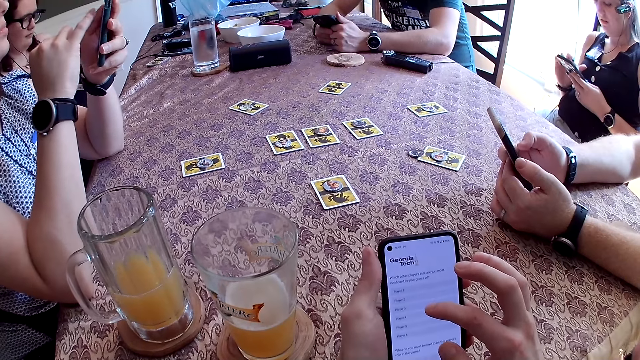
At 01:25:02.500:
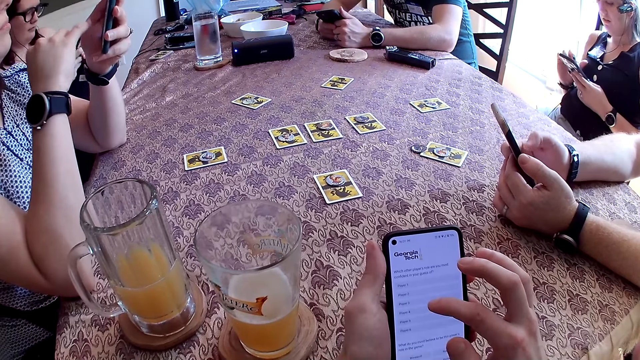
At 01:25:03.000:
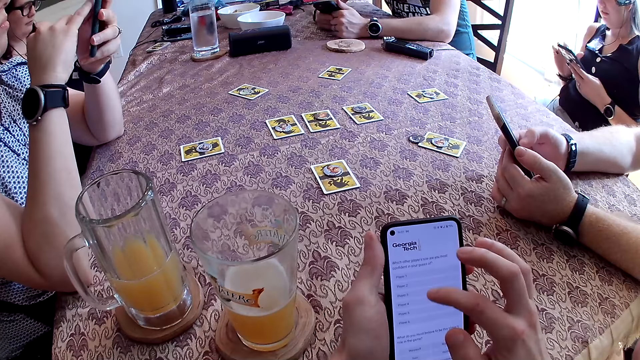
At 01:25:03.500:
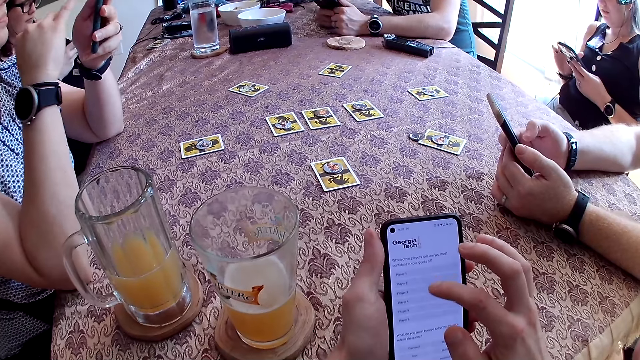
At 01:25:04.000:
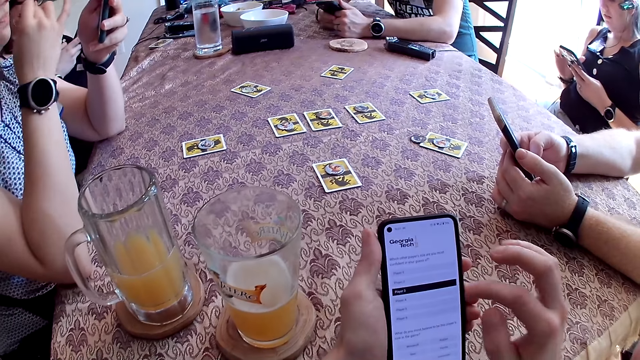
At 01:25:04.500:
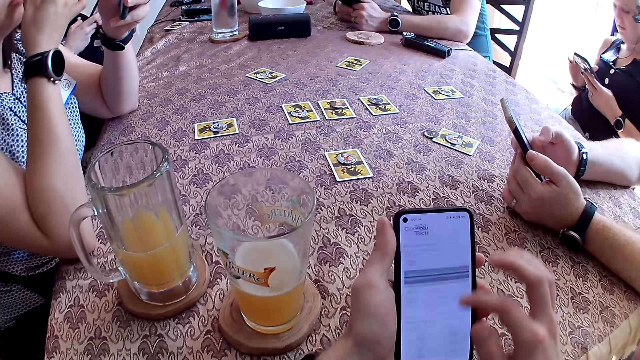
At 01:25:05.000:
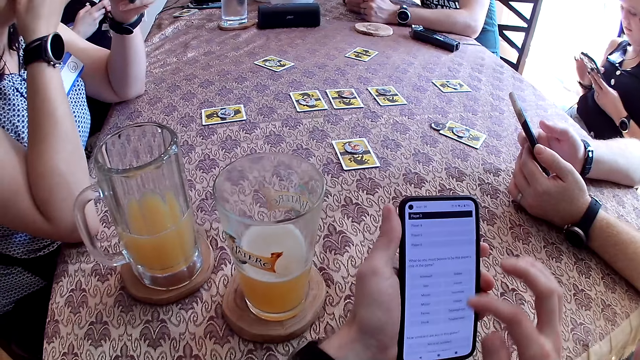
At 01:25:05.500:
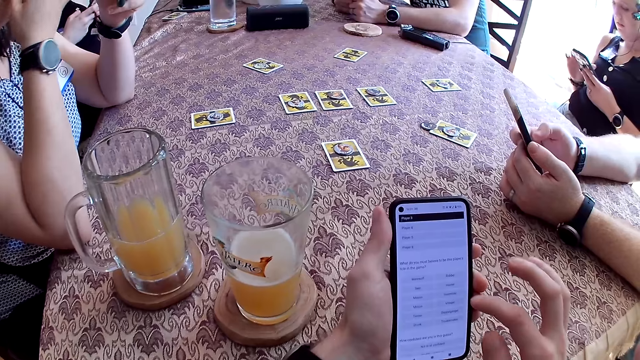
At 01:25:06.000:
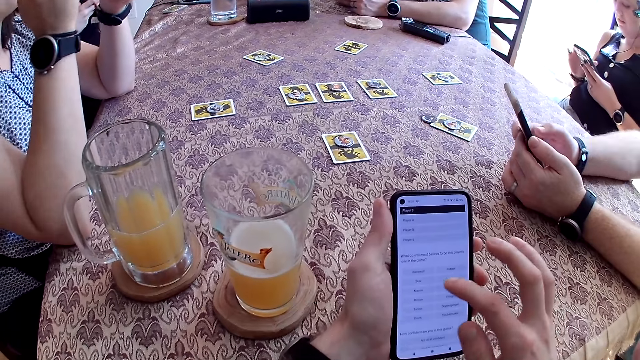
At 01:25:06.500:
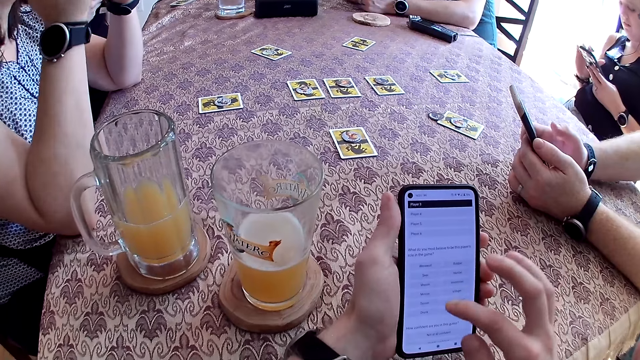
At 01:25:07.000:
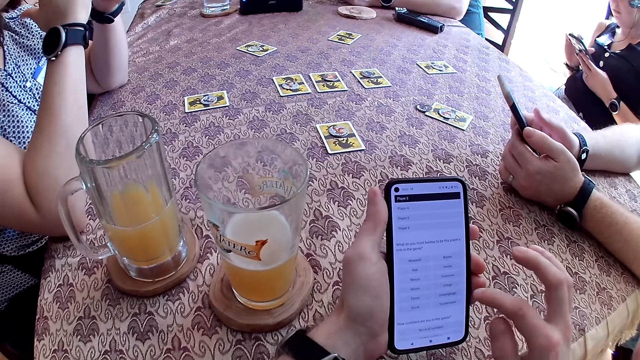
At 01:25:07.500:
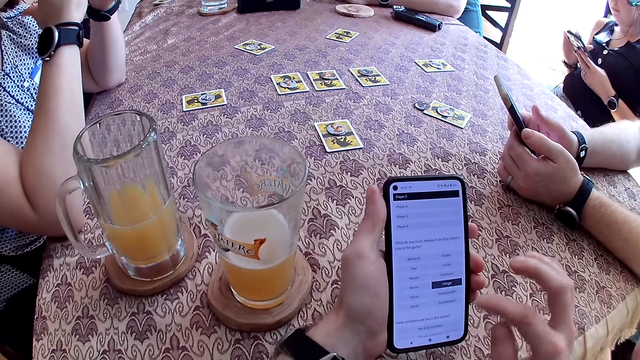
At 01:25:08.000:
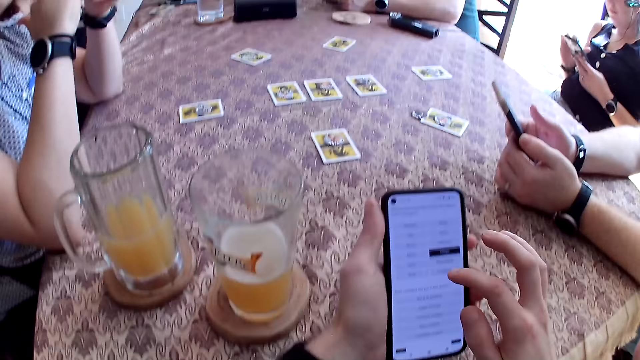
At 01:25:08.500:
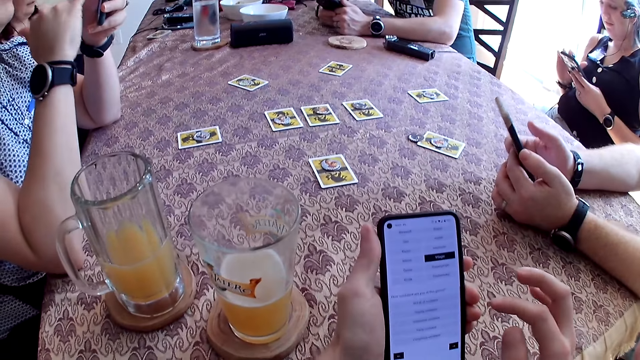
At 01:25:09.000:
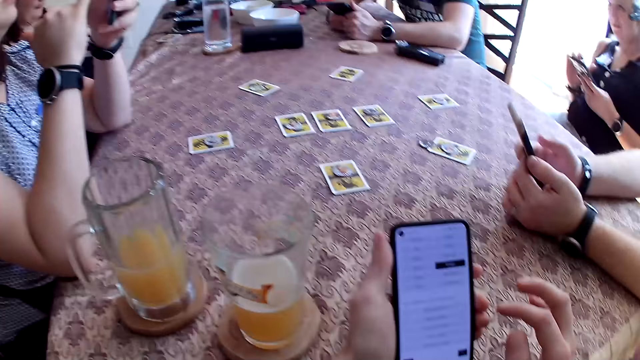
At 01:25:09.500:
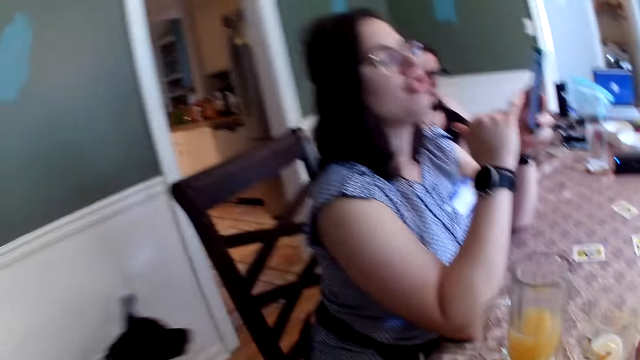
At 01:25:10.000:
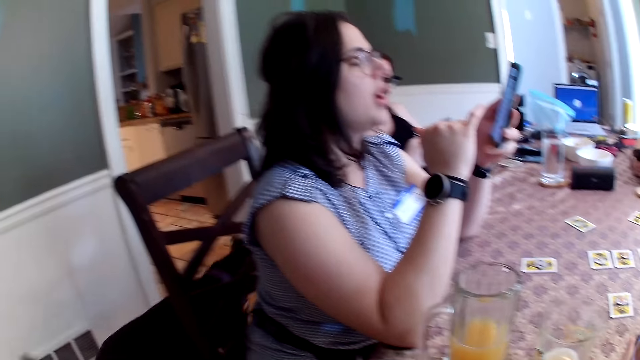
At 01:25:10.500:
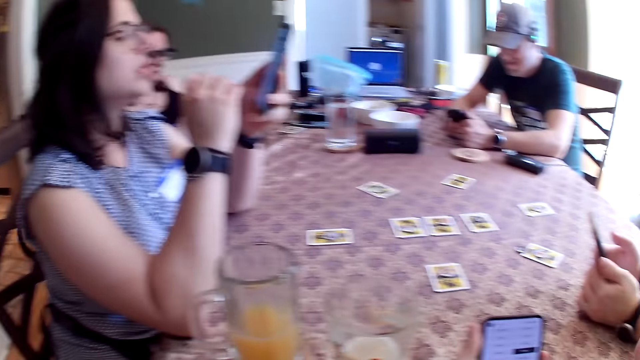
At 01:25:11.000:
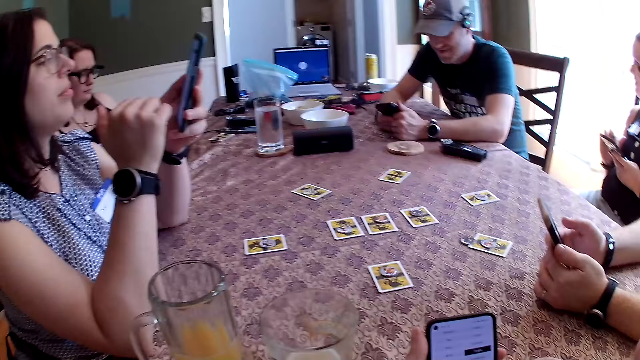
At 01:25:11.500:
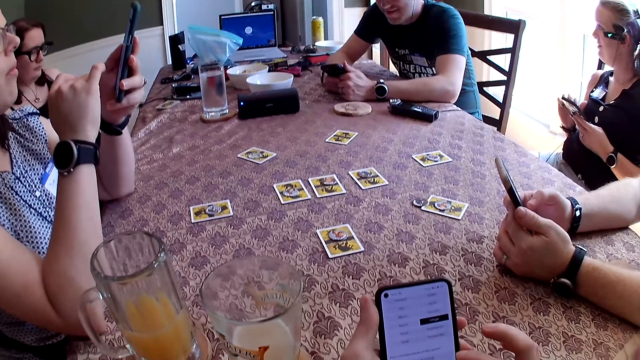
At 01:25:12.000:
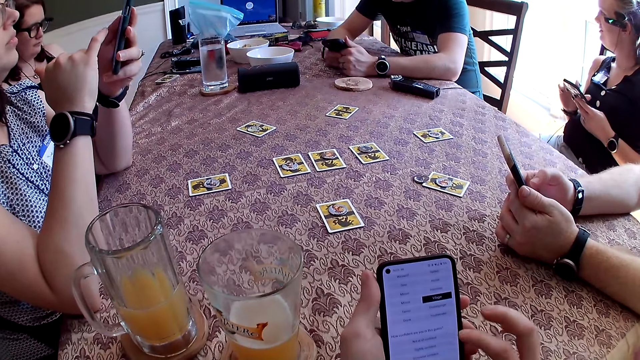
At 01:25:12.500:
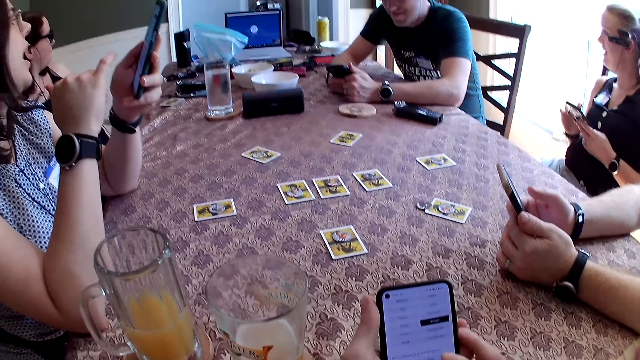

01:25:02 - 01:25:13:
The camera wearer touches the phone screen. They swipe the phone with the right hand. They touch the phone screen. They look aside.

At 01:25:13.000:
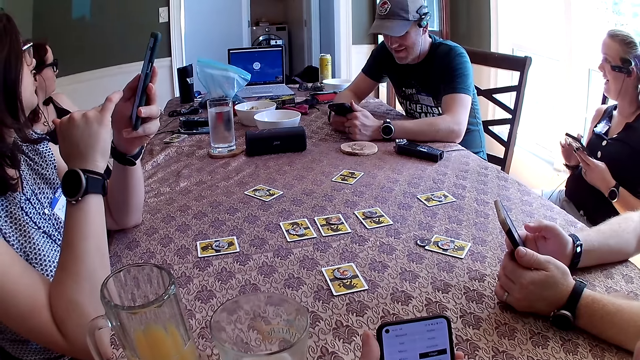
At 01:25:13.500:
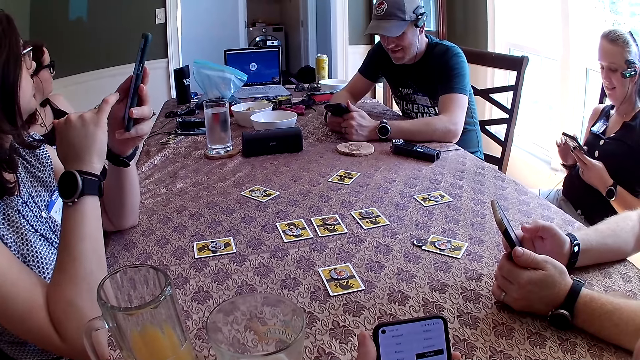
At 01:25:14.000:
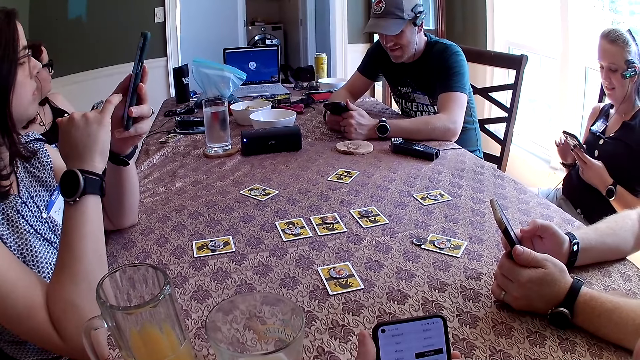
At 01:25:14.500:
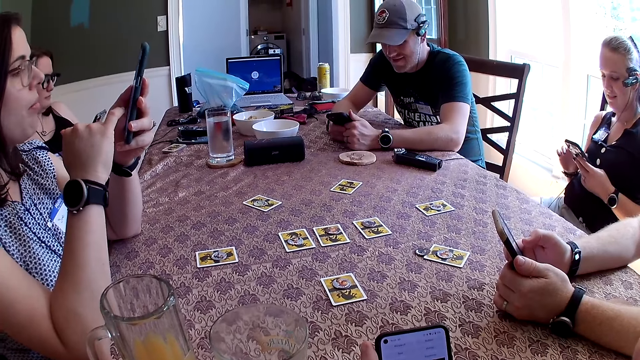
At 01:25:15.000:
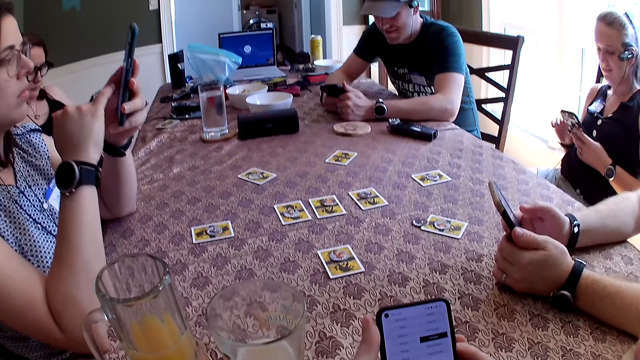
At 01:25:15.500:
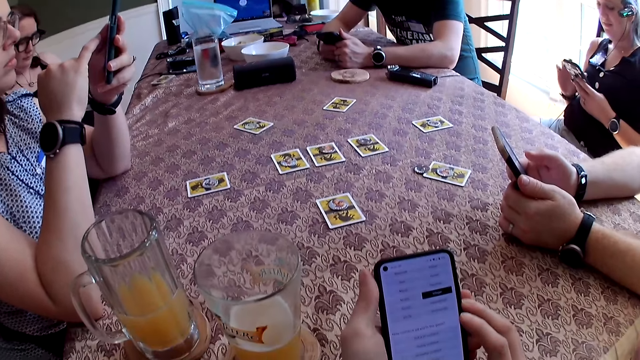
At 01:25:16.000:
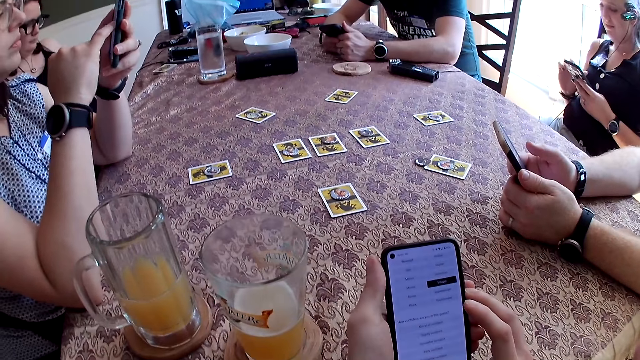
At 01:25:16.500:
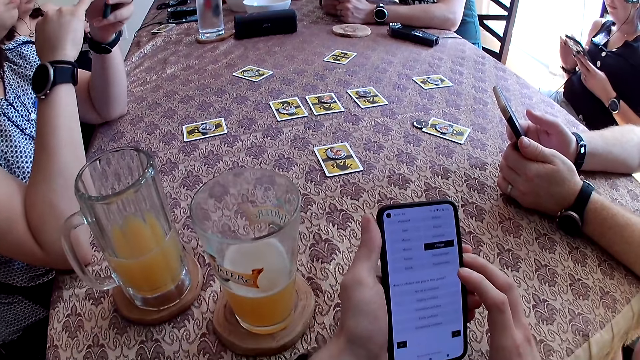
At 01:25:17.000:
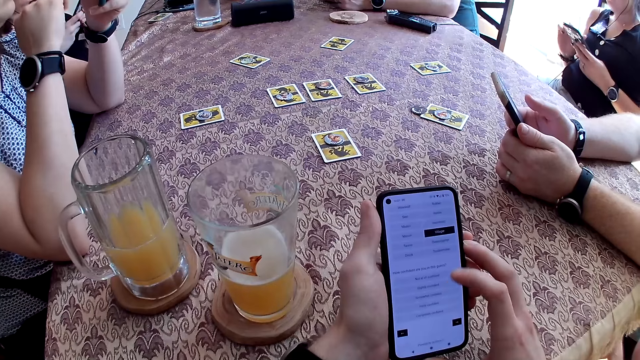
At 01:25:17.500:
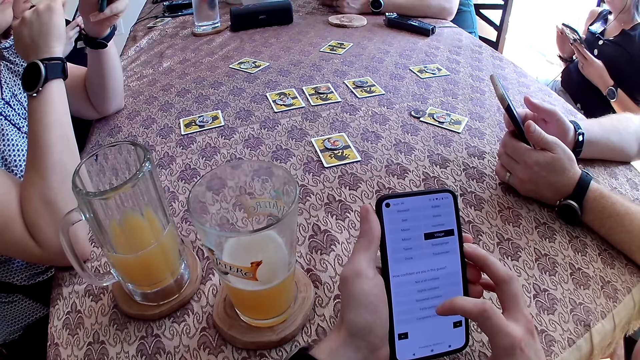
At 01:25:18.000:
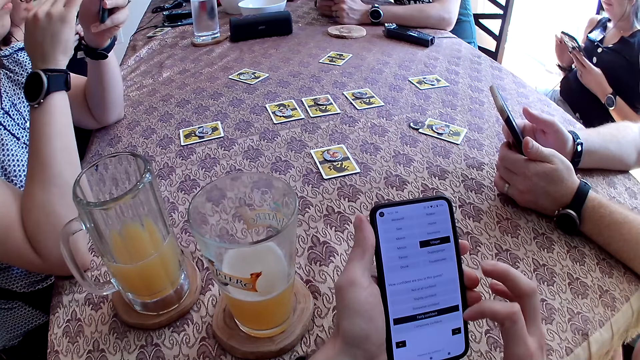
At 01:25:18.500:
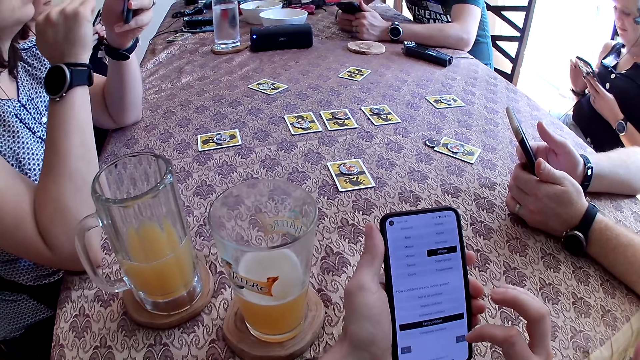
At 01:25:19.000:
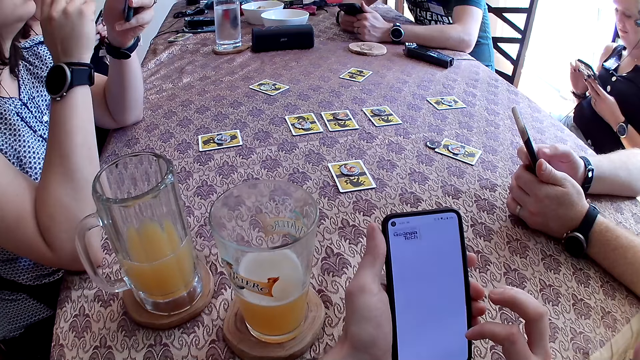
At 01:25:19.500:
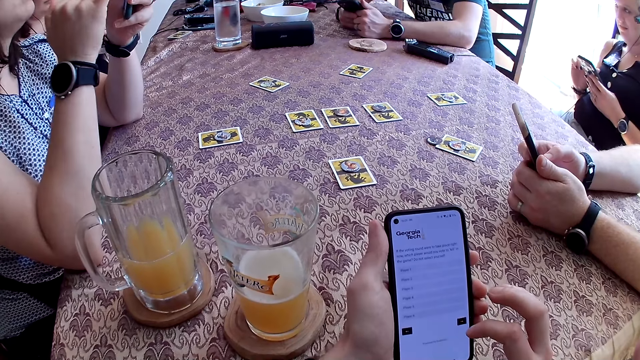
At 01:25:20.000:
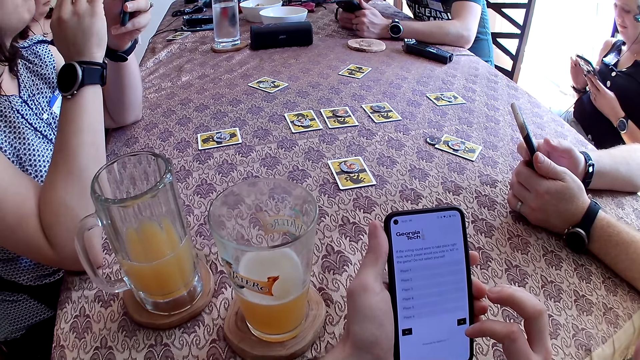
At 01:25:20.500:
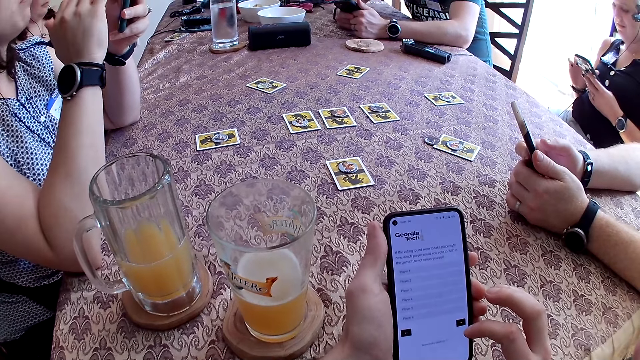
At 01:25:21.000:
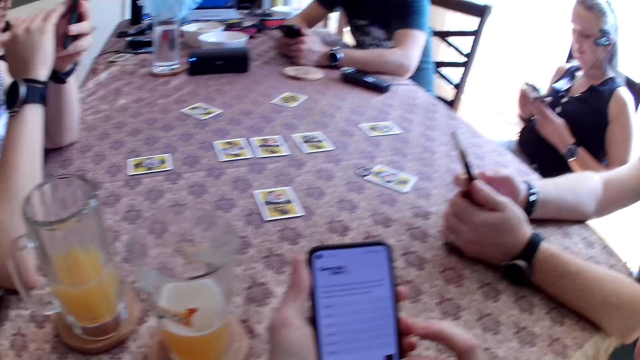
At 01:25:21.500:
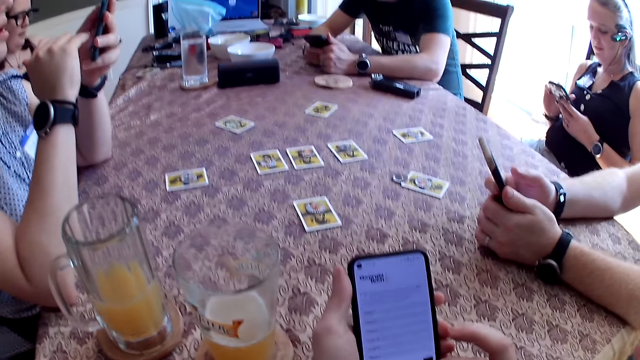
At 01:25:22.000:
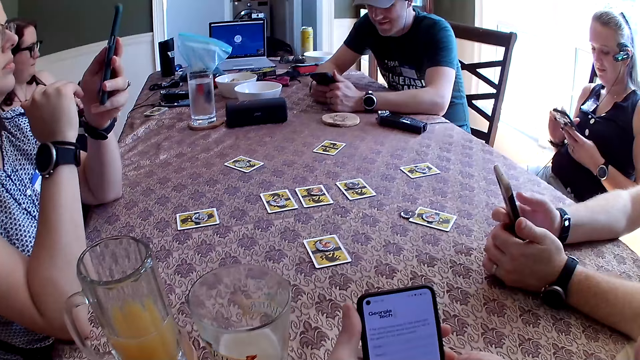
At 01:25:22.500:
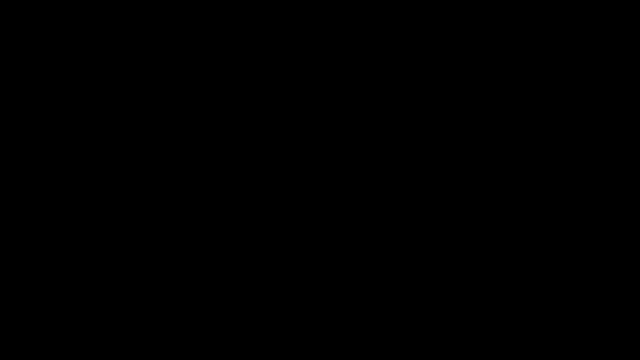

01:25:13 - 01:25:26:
The camera wearer looks forward. They look at the phone. They look forward.
